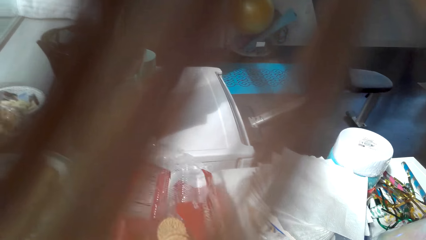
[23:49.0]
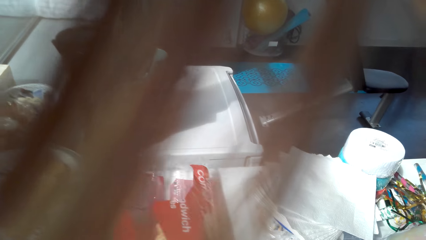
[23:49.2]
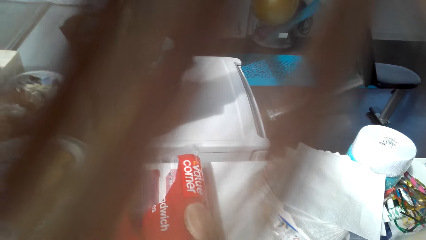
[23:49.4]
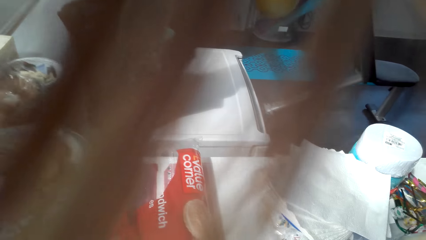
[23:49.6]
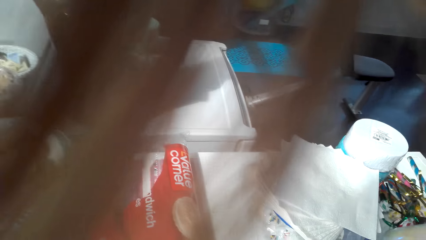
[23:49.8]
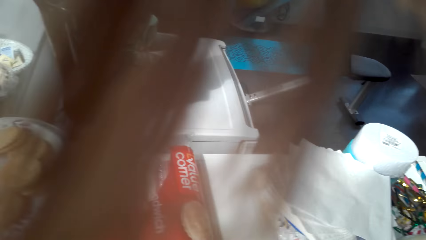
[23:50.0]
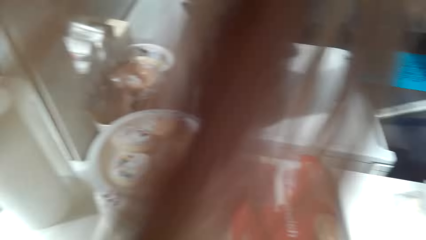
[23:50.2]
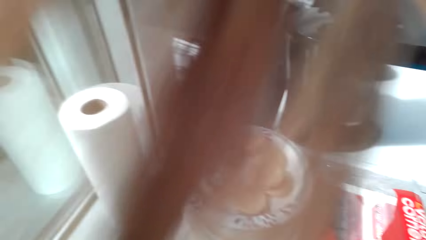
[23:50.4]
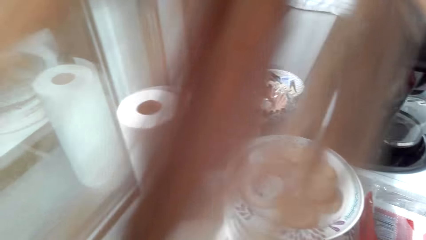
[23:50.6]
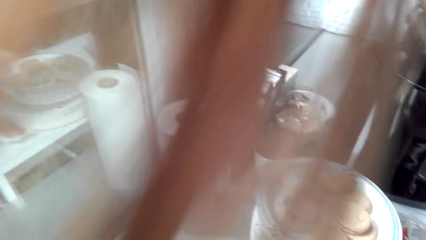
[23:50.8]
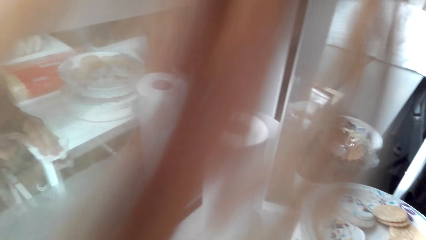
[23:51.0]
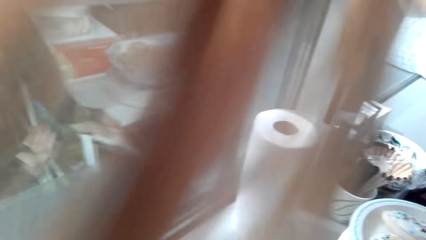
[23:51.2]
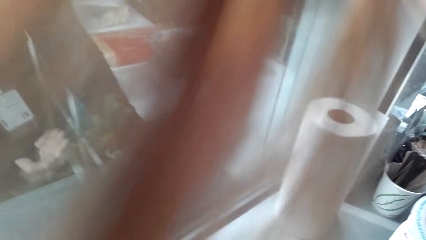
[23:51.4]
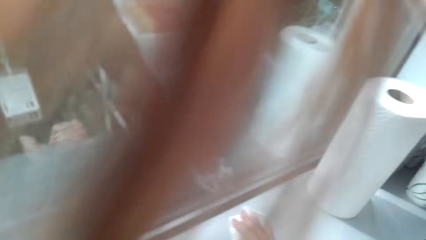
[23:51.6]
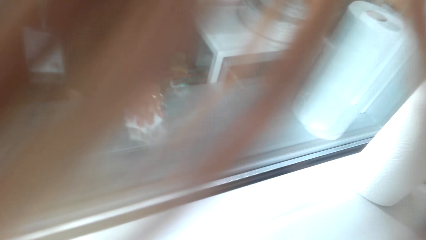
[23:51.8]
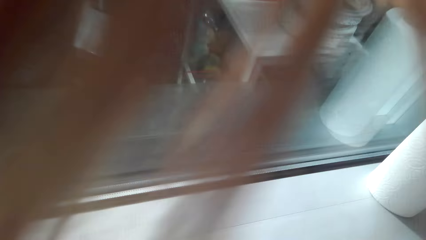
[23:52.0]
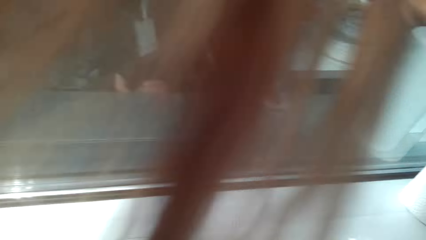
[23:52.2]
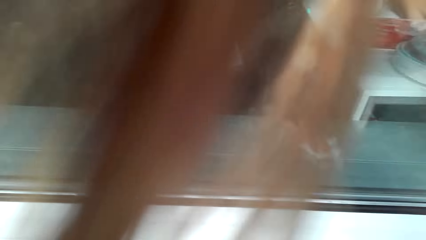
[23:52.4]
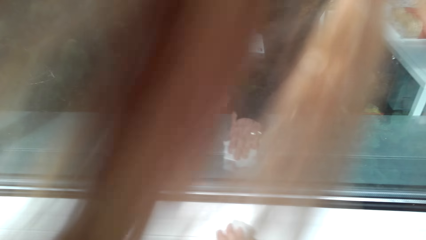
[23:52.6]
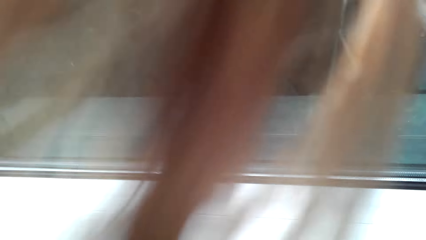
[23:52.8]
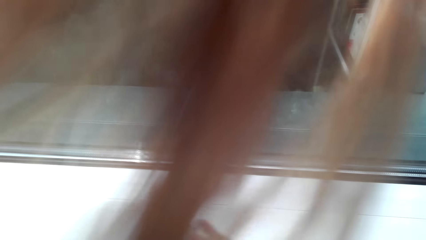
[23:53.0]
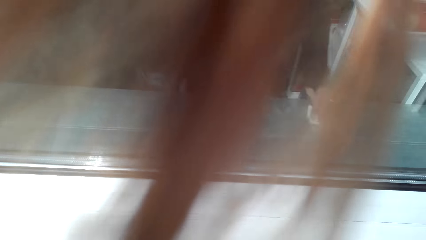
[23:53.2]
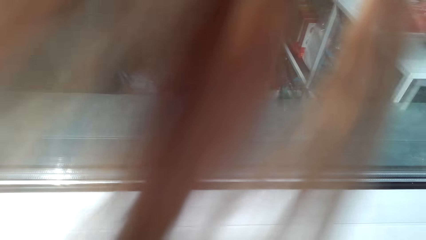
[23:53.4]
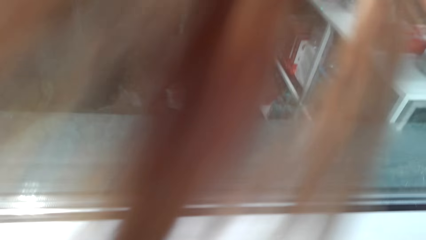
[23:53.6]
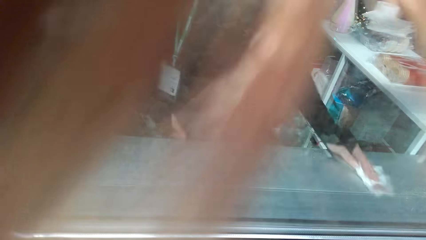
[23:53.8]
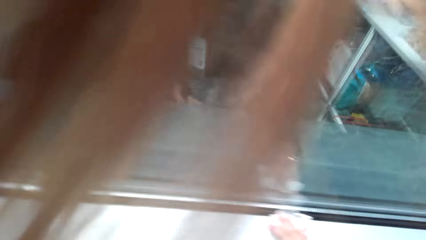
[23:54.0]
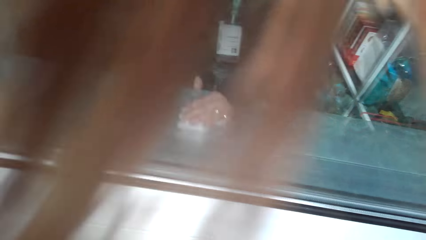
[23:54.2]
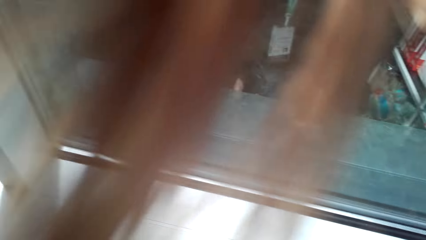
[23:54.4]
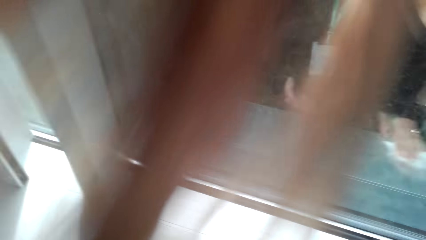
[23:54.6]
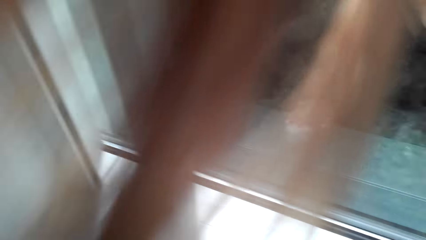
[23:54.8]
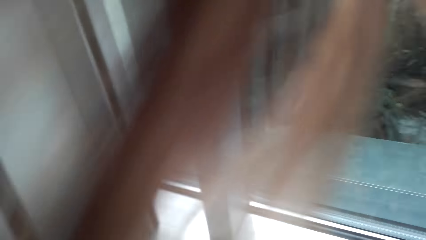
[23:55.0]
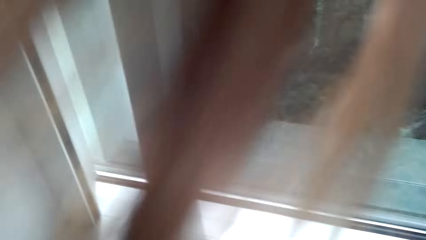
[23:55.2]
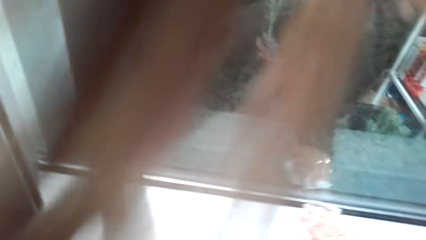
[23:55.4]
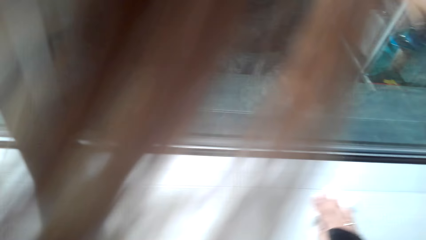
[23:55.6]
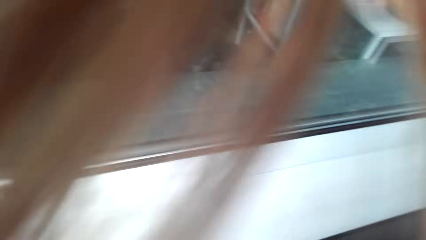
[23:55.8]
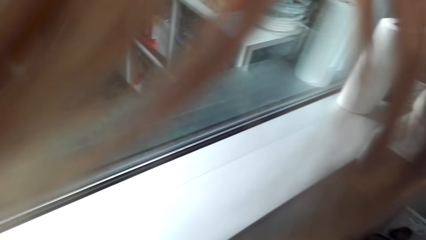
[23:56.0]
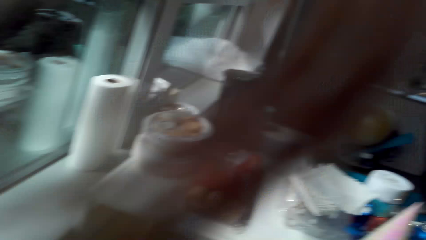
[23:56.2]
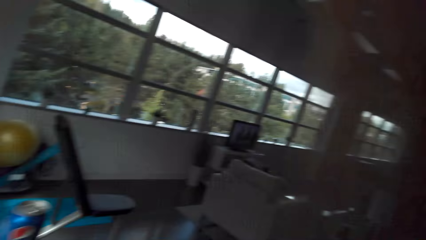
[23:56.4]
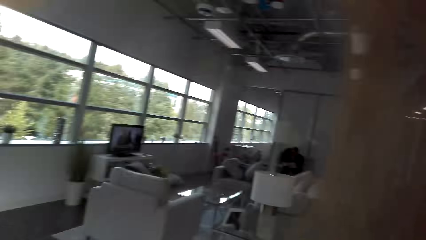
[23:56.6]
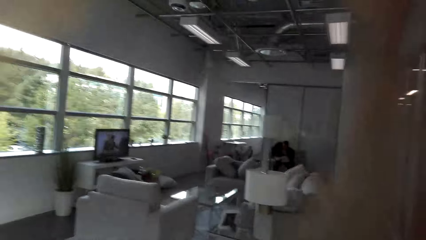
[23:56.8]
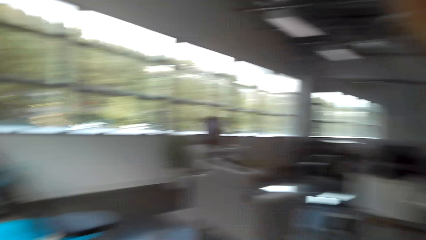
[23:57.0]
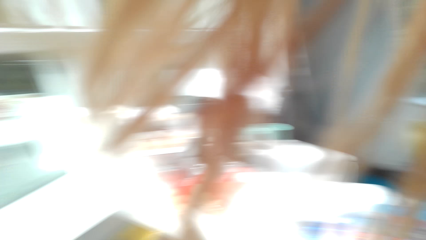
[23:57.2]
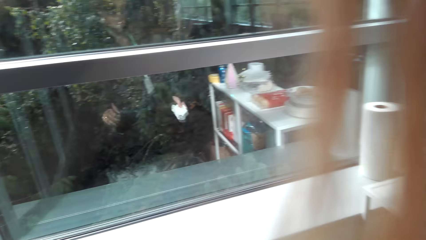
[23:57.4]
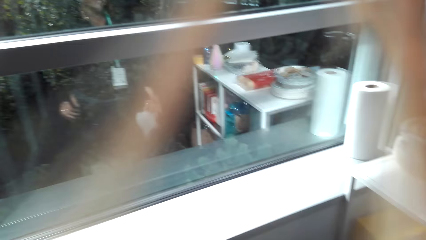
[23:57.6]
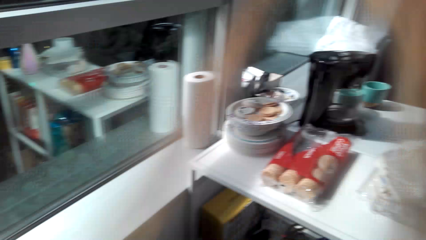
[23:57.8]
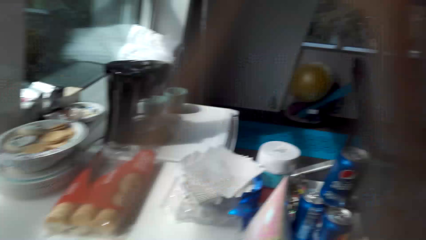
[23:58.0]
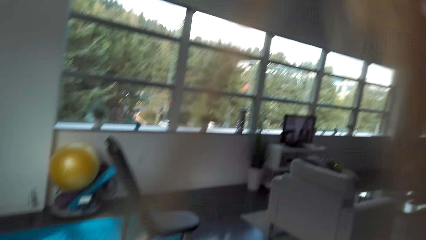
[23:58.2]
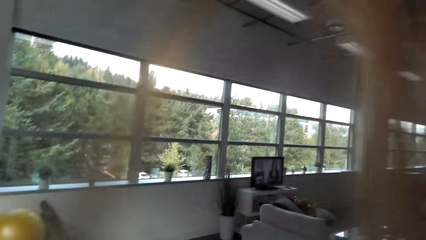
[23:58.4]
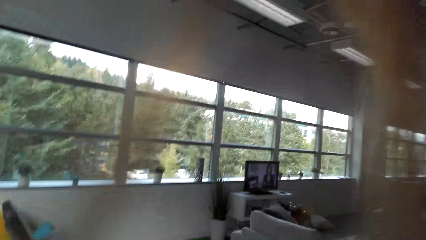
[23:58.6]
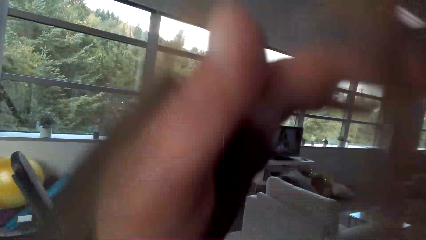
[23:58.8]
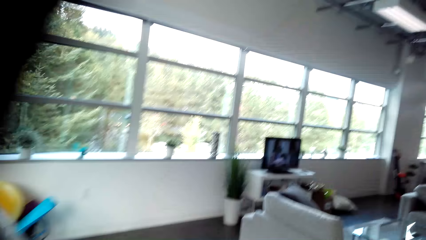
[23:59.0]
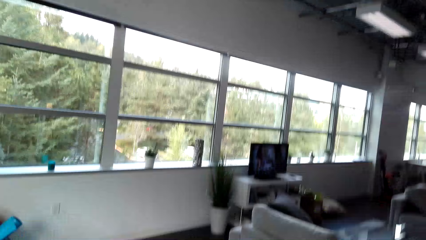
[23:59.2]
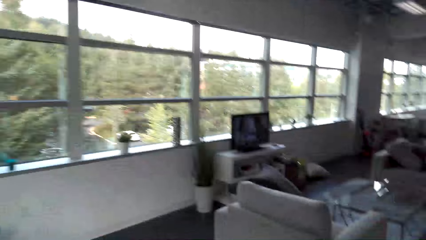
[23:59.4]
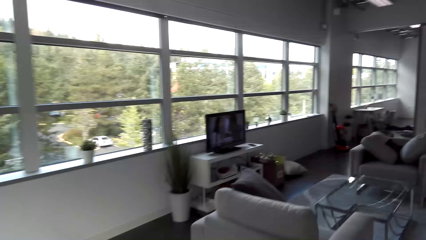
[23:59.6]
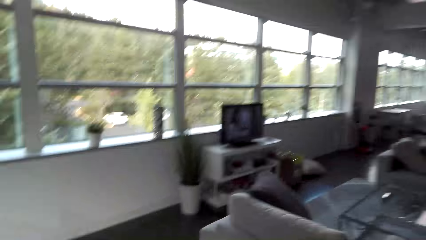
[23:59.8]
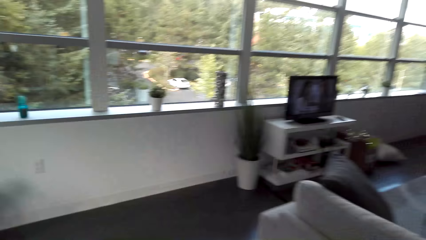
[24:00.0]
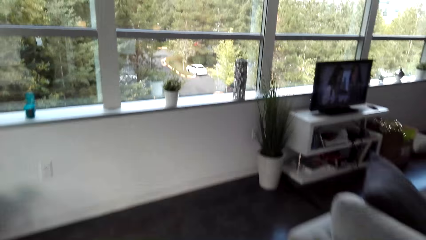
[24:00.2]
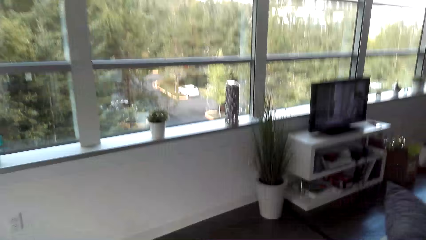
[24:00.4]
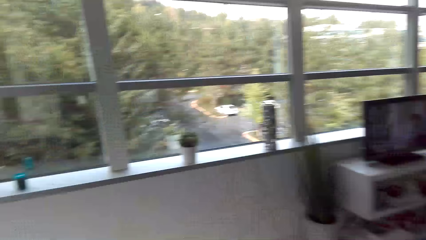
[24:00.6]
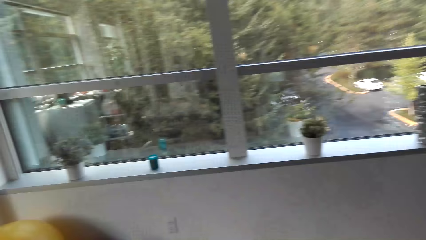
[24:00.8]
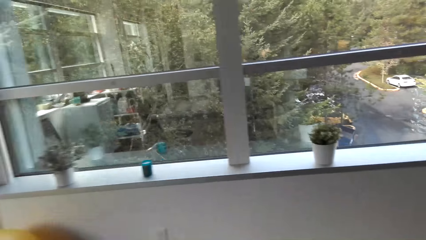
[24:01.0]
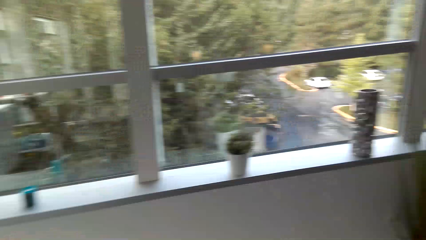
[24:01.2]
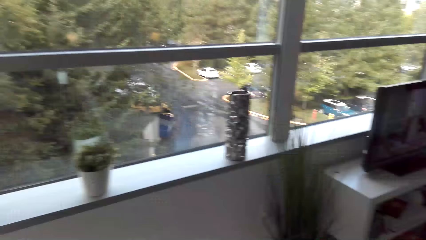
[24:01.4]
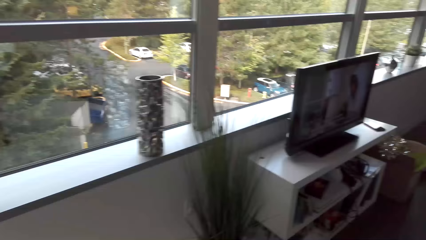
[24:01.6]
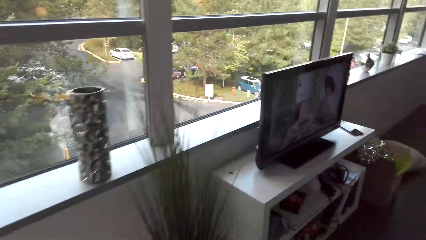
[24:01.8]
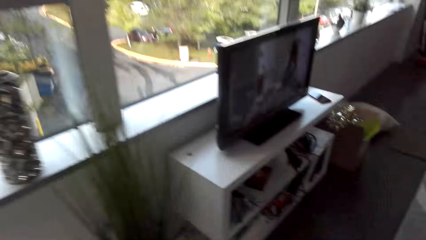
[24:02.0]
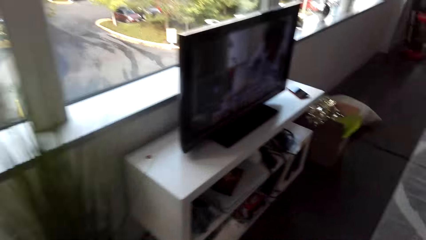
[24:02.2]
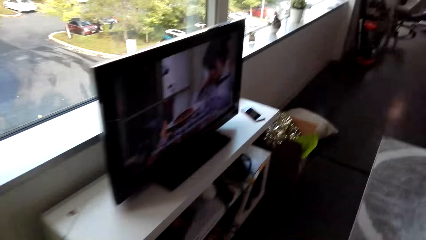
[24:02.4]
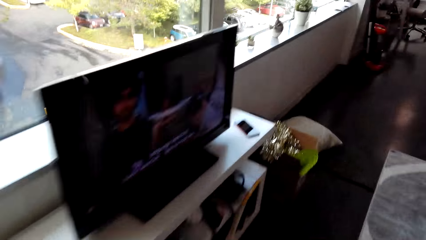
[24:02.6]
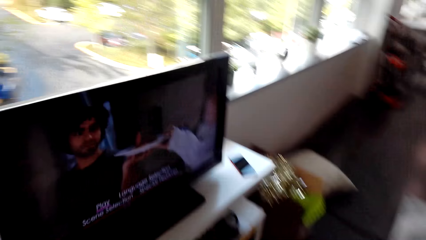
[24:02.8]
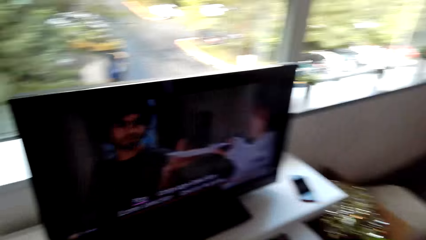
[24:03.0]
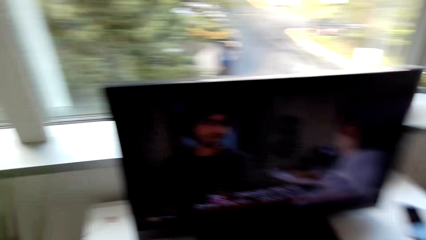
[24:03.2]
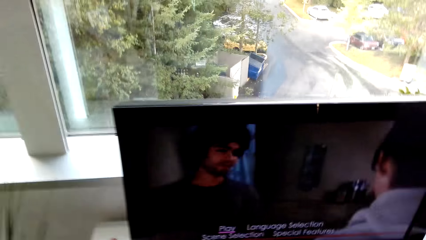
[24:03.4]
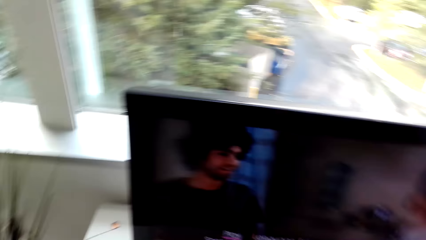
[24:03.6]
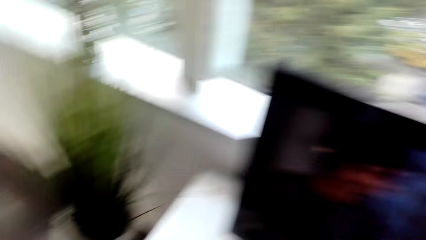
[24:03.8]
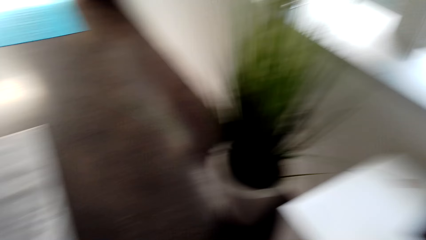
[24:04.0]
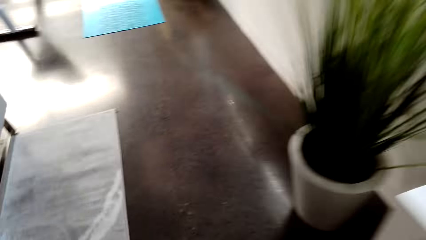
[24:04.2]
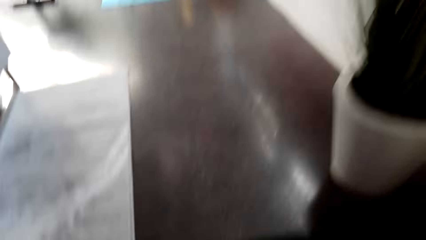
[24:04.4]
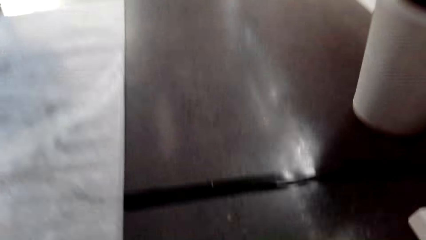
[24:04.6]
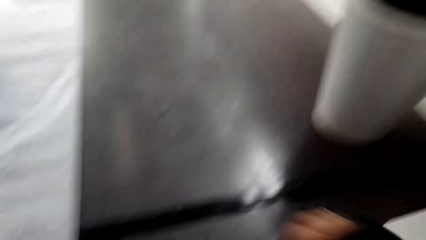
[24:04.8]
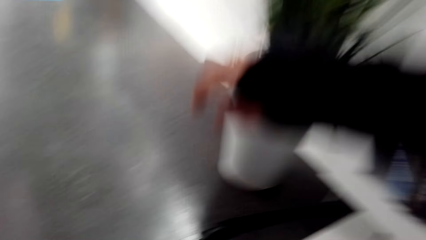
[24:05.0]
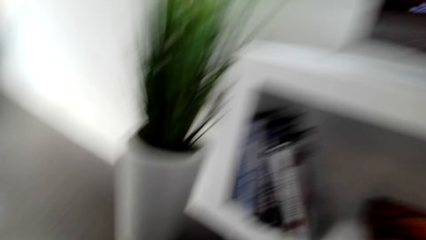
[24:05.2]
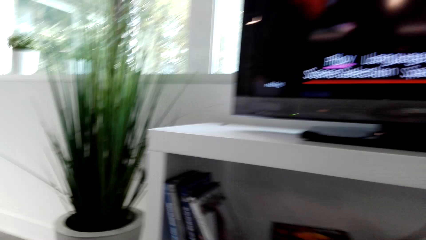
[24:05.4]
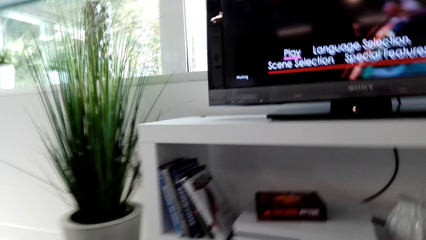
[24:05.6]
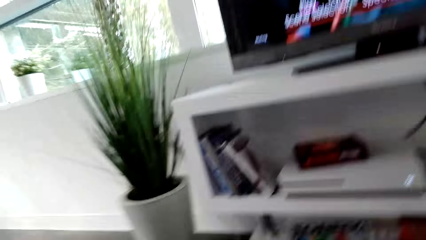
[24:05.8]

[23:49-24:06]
The camera wearer moves the packaging bag. They touch the biscuit. They wipe the window sill. They watch the background. They walk around the room.
